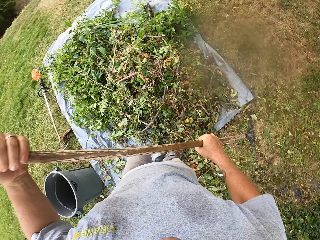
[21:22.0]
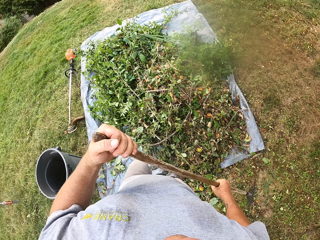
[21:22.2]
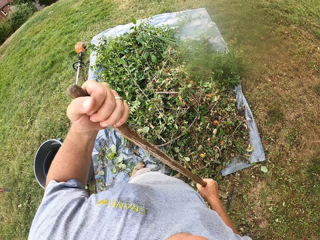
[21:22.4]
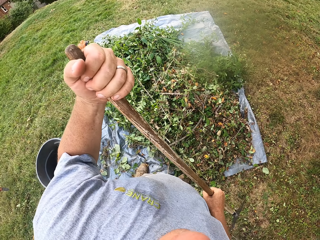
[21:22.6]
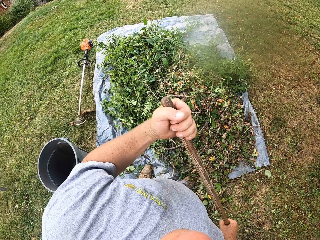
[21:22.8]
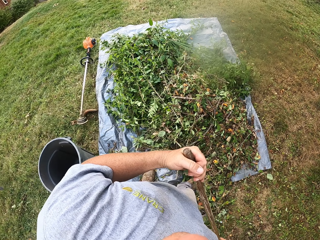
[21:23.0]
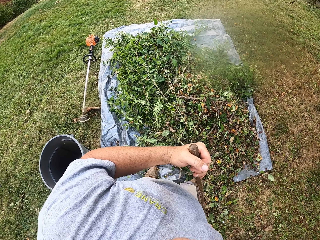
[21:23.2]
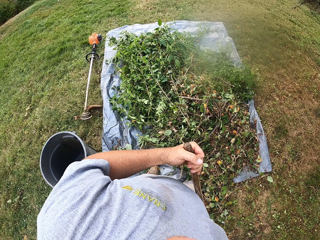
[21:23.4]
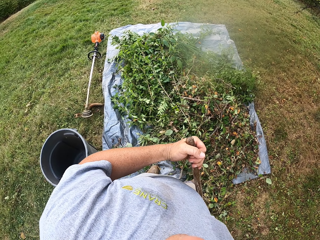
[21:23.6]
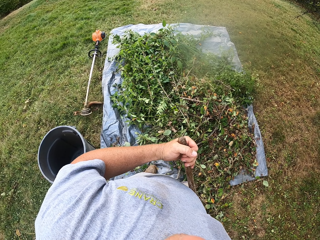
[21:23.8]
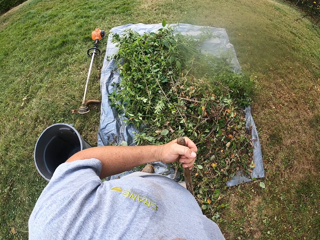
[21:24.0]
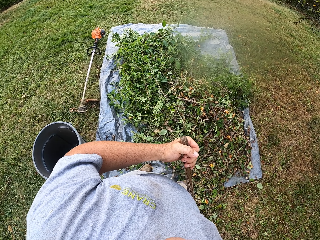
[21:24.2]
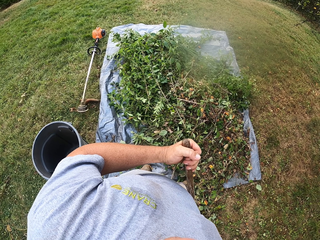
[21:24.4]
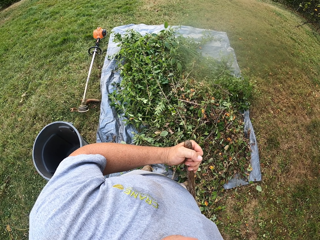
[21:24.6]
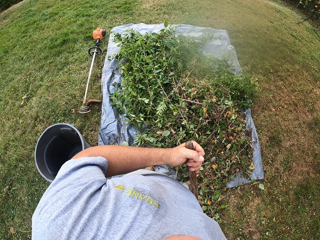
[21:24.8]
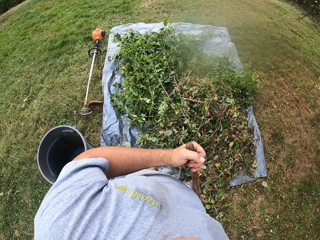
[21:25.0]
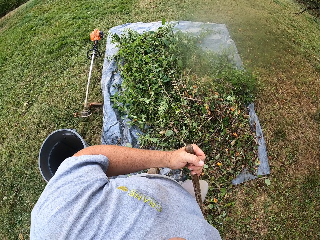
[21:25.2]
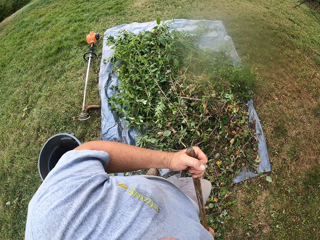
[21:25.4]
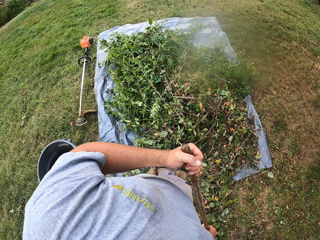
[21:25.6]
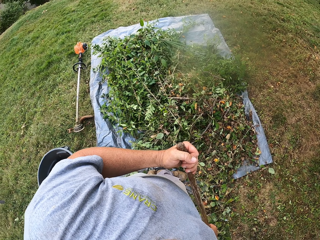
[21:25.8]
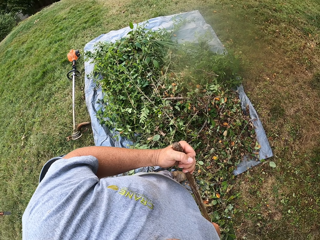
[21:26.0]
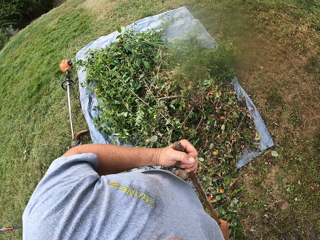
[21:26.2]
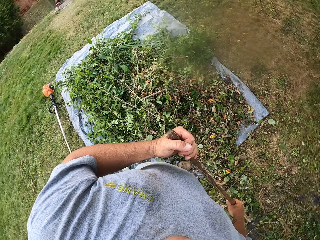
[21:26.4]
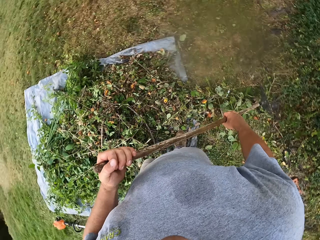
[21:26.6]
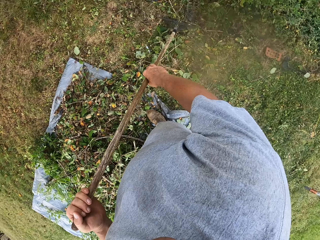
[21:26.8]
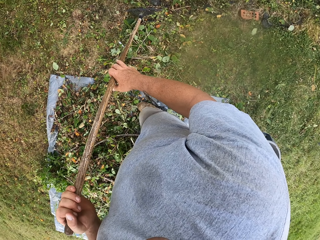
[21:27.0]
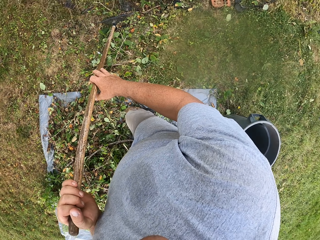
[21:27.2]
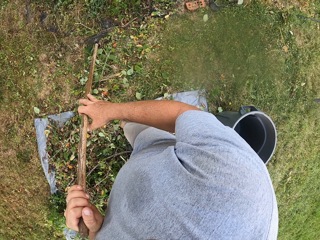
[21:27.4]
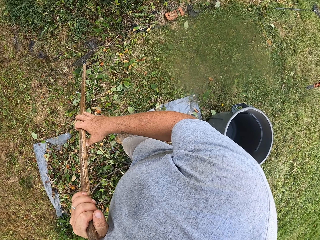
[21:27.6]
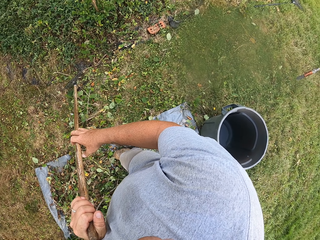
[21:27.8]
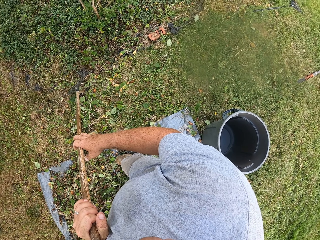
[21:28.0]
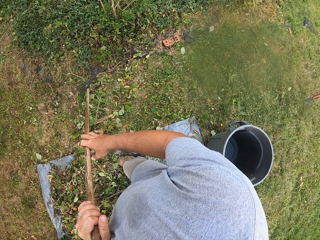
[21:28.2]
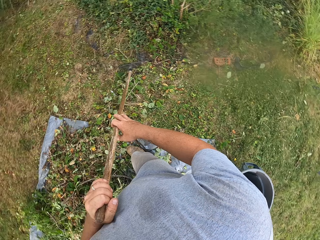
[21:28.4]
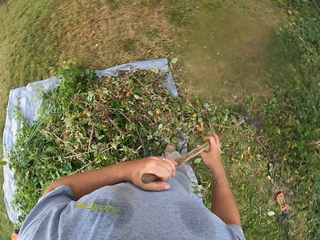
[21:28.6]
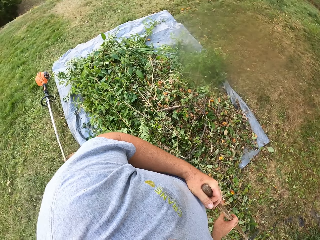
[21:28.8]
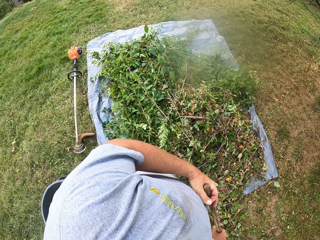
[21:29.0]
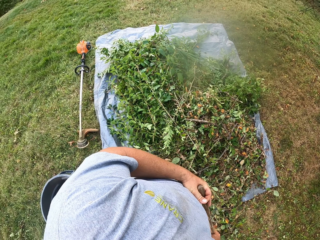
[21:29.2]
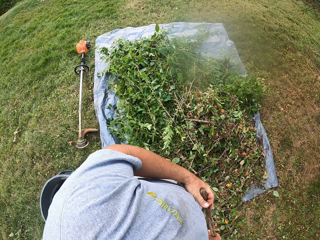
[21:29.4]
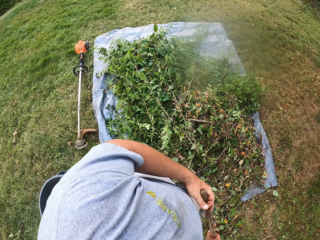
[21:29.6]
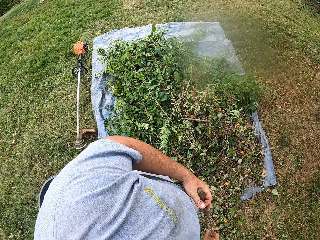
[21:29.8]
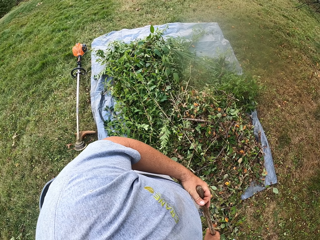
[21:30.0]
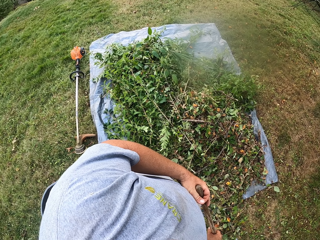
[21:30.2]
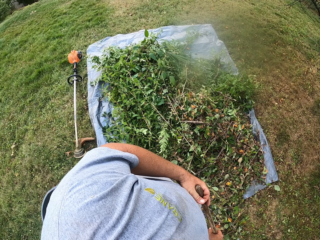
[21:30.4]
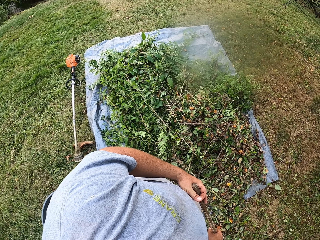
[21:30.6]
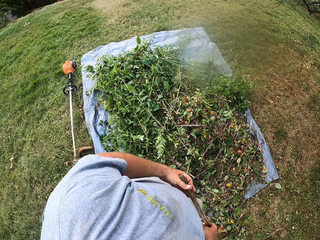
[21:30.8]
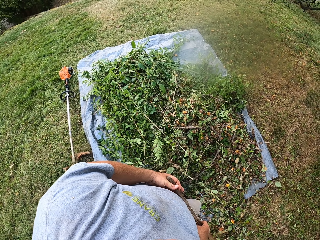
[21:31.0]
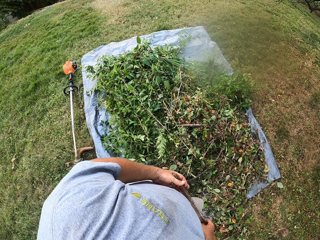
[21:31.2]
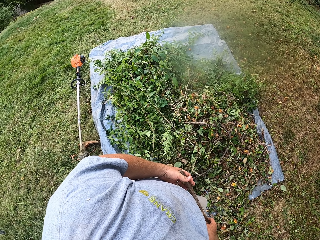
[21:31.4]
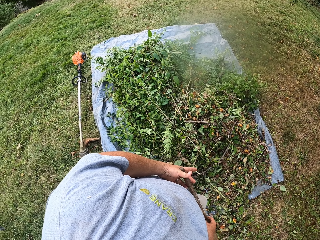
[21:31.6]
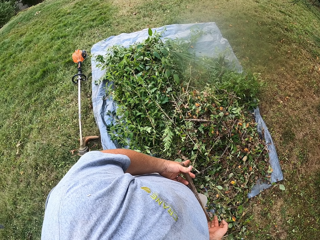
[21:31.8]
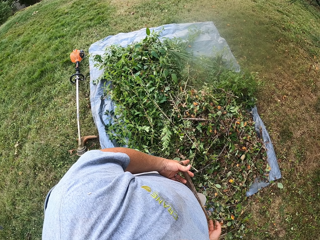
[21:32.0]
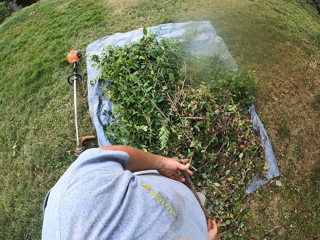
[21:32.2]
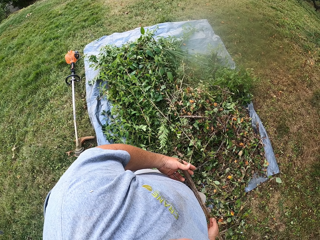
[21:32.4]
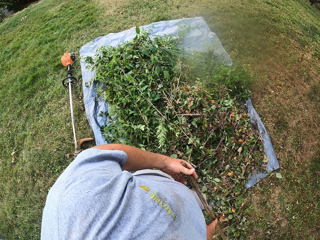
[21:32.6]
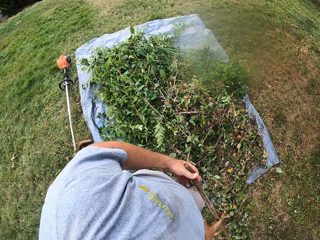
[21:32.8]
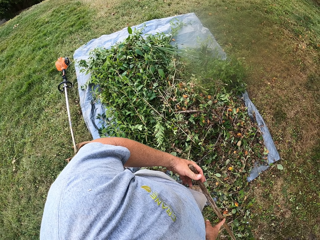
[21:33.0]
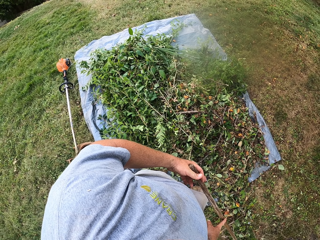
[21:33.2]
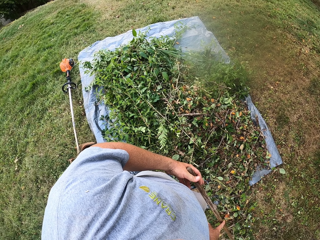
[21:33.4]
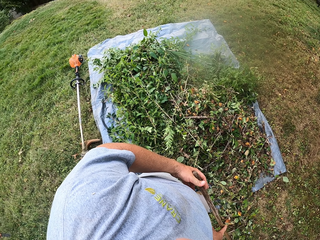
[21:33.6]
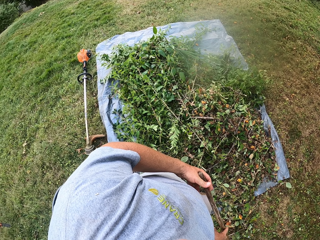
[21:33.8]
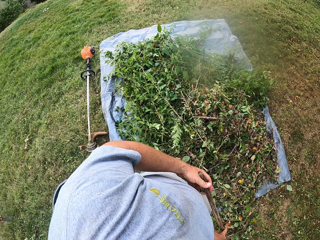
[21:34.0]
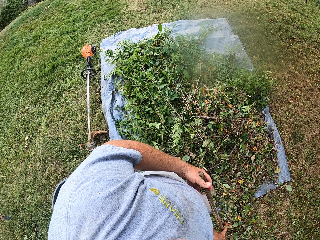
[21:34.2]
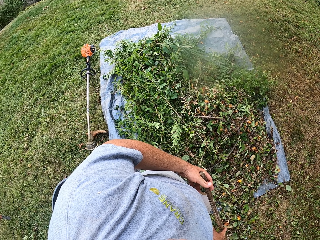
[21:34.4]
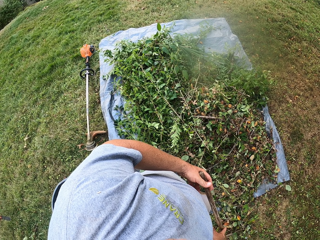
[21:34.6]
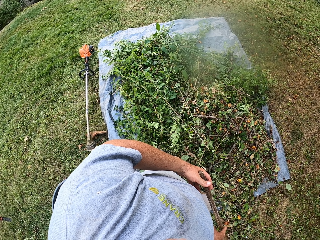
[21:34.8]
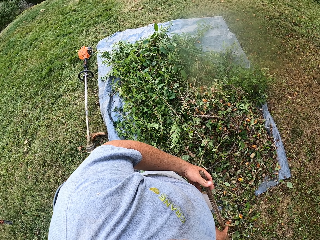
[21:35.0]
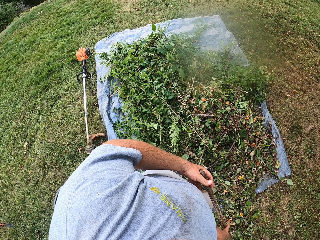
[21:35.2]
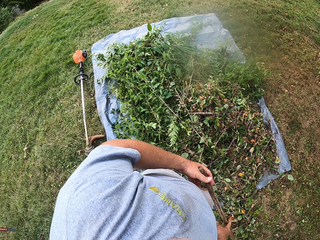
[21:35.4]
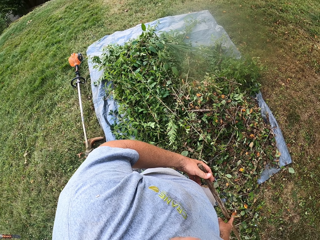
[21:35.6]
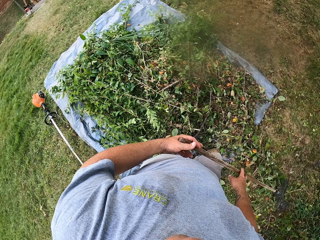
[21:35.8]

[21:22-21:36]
The camera wearer turns around. They stand beside the sack. They move the right foot. They turn around. They stand beside the sack. They point at the sack. They stand beside the sack.

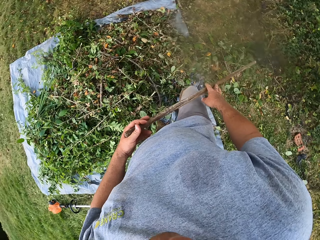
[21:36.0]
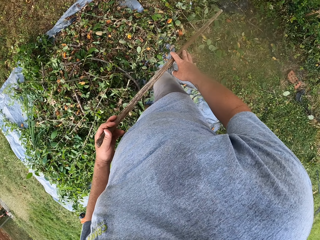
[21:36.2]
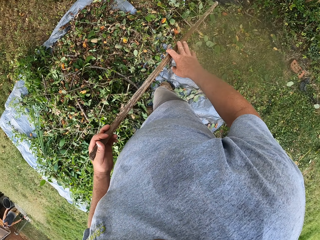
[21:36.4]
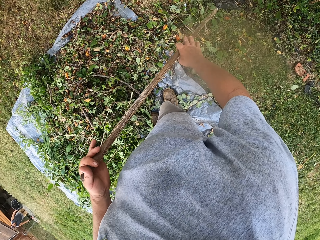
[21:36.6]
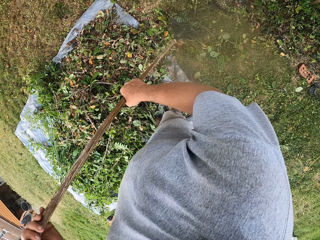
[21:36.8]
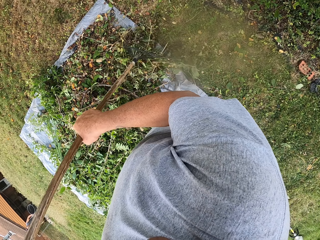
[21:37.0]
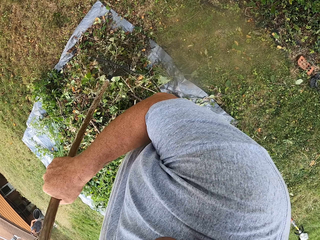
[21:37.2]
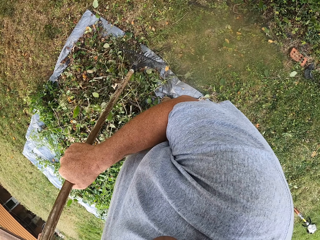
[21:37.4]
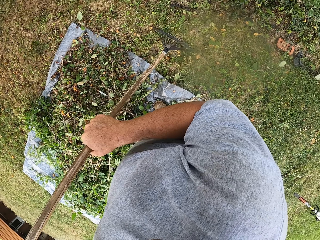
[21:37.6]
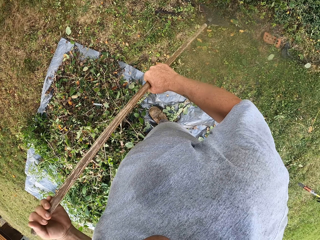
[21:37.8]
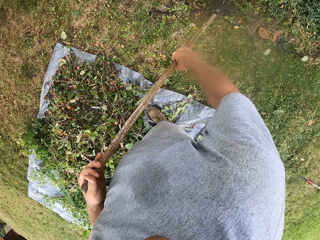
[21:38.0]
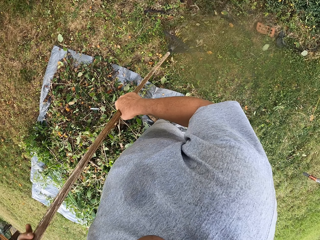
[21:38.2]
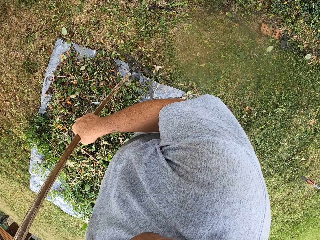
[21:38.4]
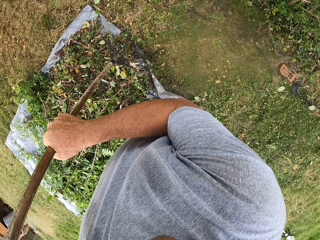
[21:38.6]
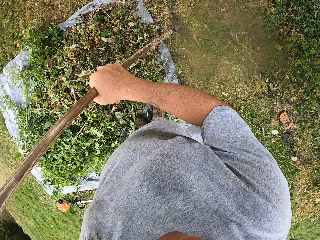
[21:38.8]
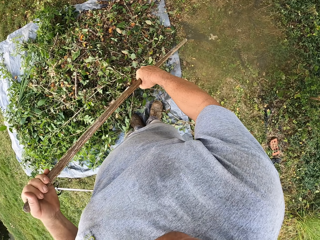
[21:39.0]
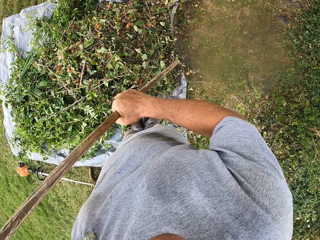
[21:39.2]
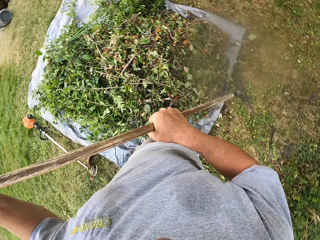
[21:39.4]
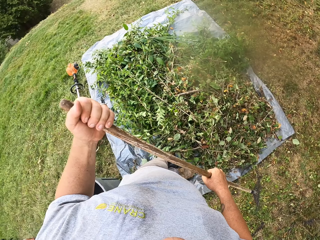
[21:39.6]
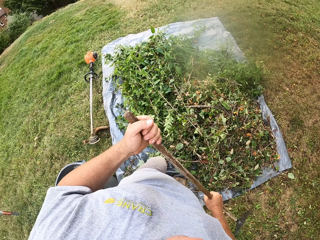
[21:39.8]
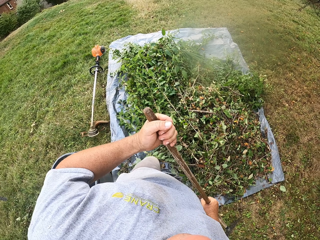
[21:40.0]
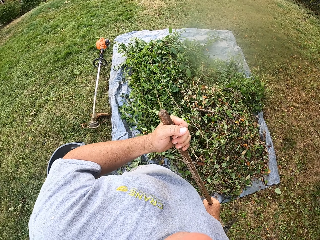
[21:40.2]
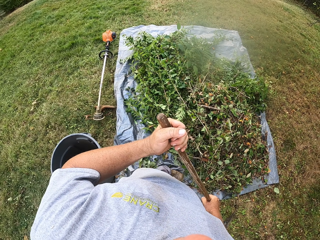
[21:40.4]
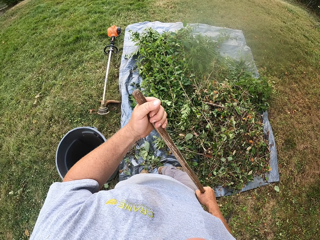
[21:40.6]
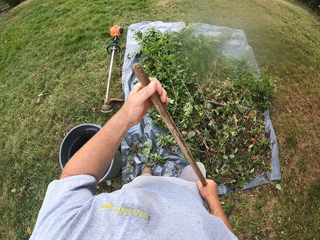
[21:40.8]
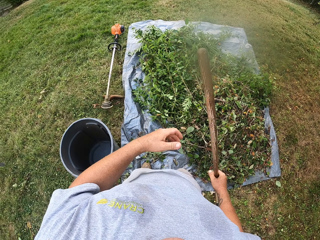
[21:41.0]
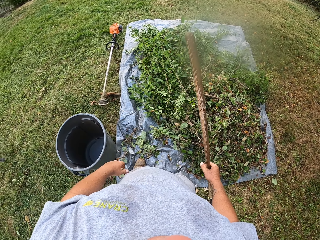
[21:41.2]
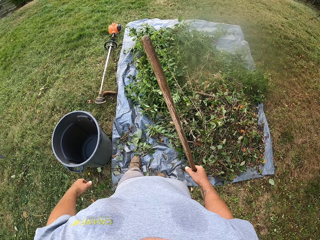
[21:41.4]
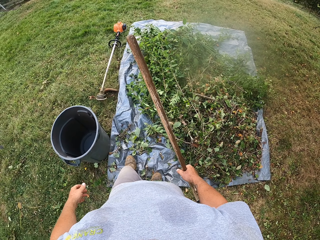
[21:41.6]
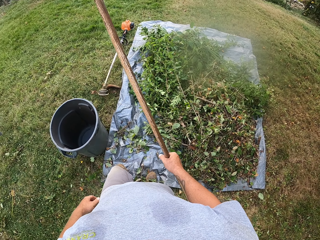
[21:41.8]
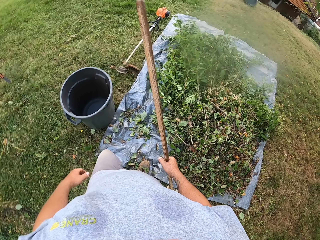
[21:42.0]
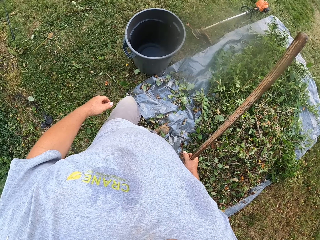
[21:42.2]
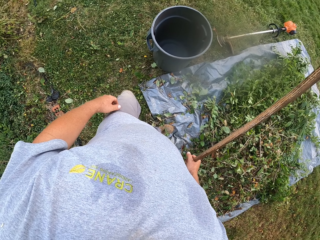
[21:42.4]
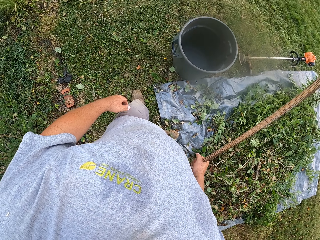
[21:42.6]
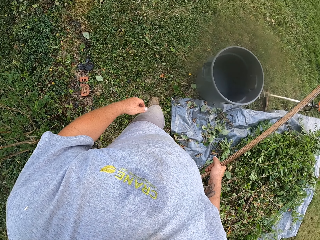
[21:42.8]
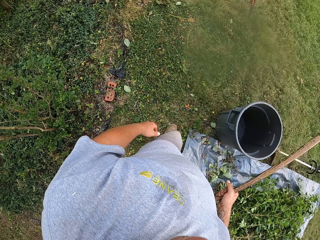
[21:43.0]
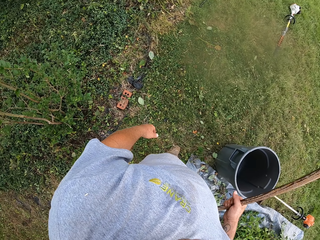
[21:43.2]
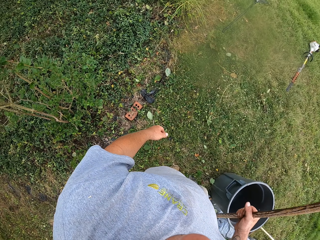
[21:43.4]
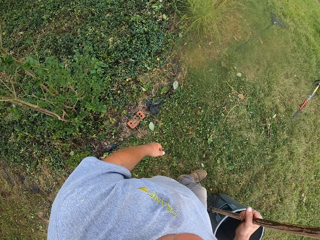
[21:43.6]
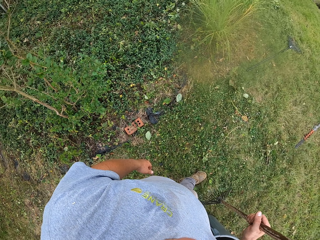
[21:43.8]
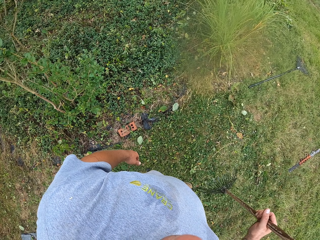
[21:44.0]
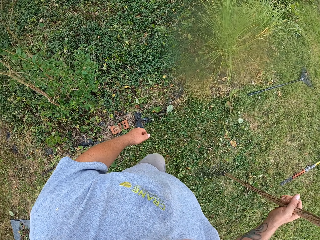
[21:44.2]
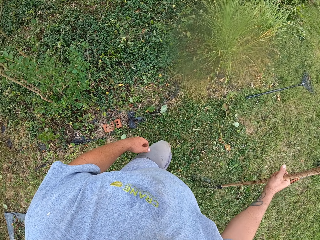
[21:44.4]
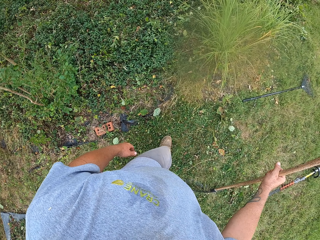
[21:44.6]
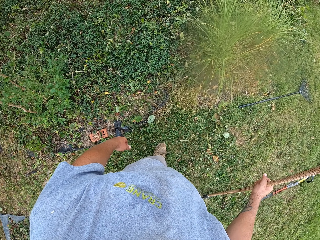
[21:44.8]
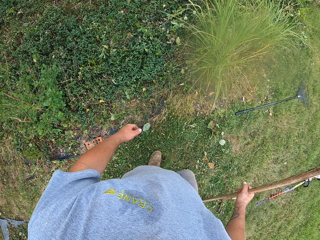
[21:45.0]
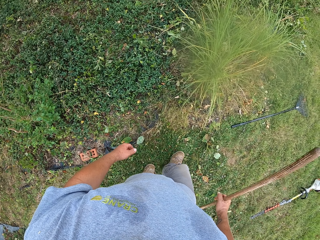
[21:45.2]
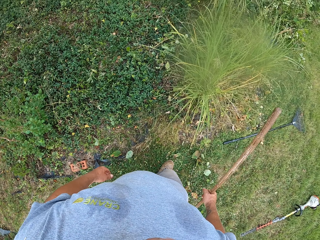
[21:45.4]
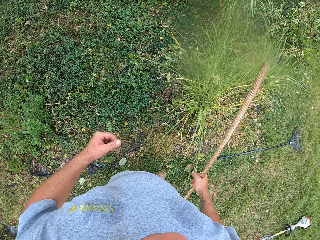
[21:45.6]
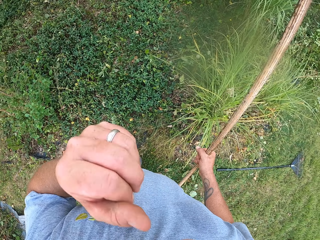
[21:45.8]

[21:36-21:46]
The camera wearer turns around. They pull leaves on the sack. They turn around. They move on the sack. They turn around. They walk on the compound.
